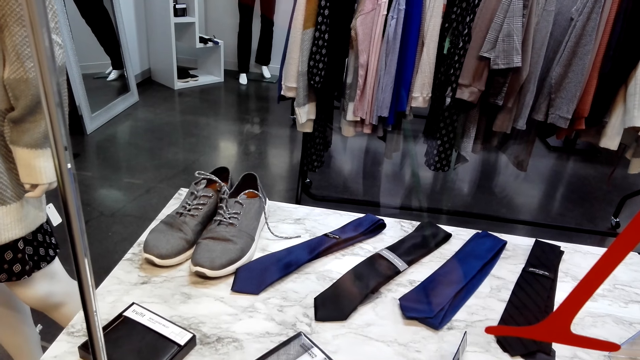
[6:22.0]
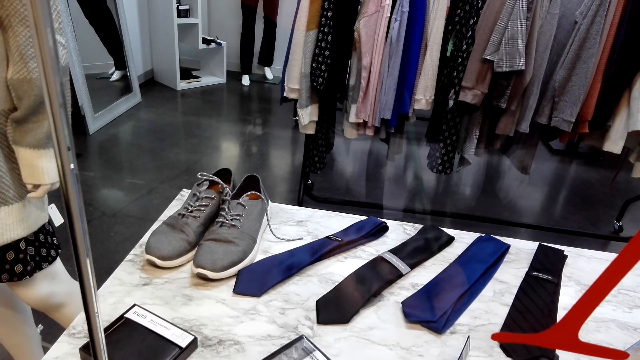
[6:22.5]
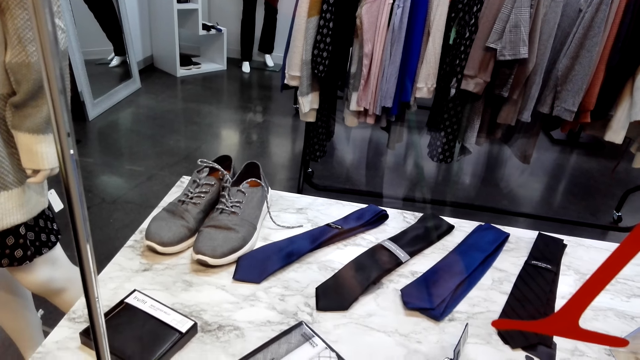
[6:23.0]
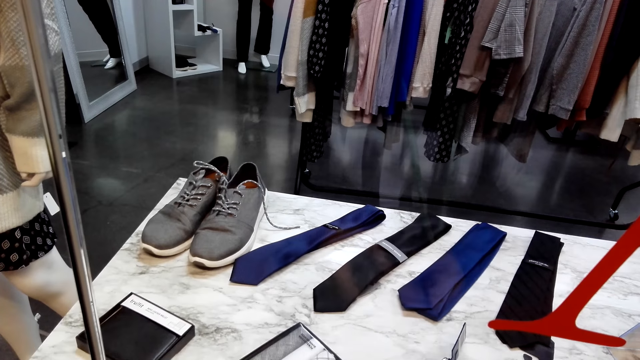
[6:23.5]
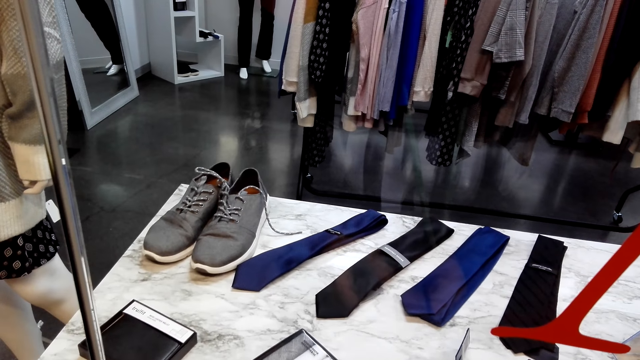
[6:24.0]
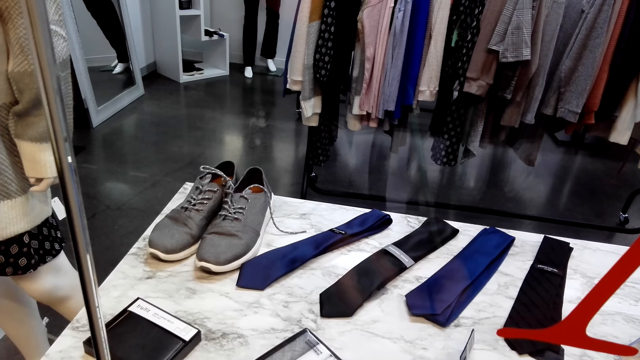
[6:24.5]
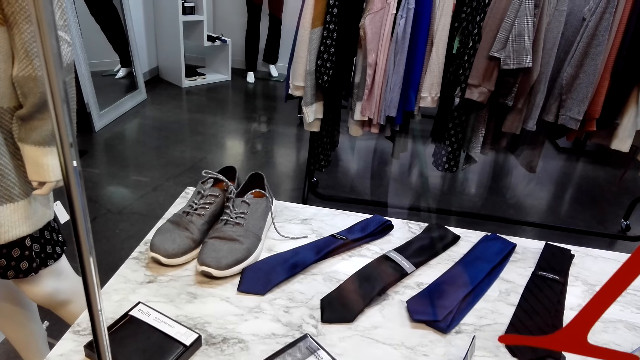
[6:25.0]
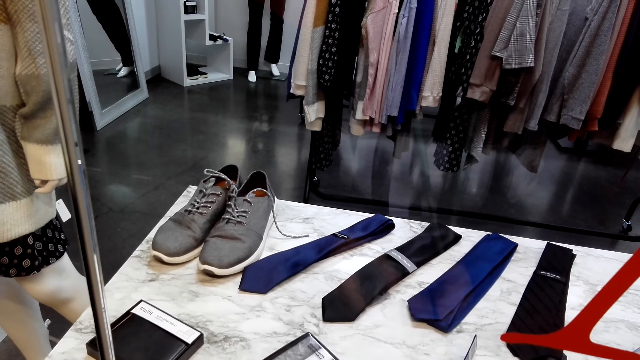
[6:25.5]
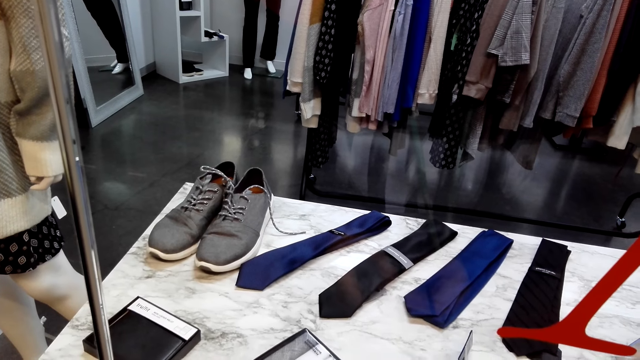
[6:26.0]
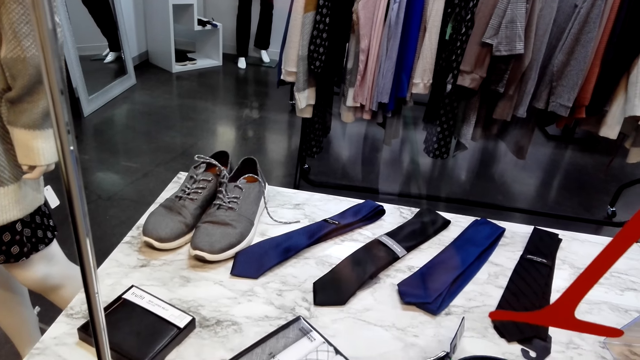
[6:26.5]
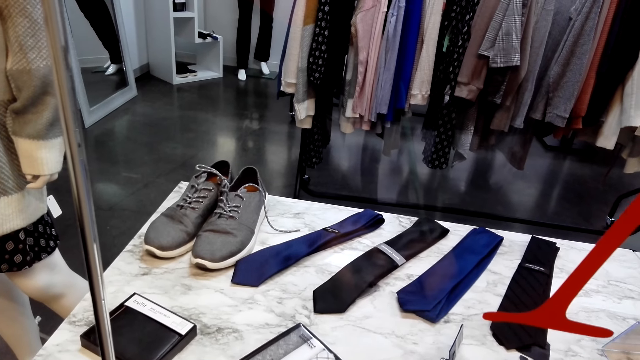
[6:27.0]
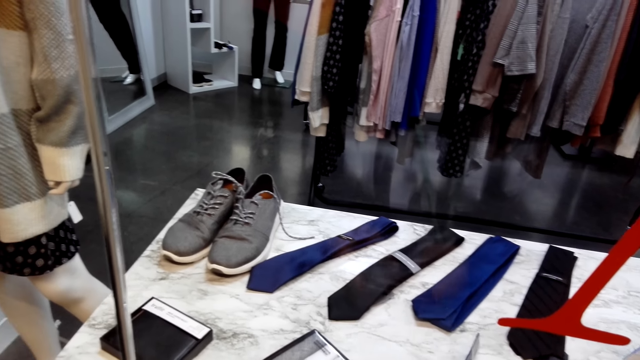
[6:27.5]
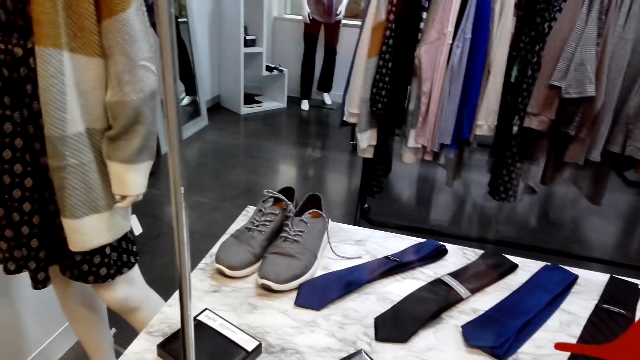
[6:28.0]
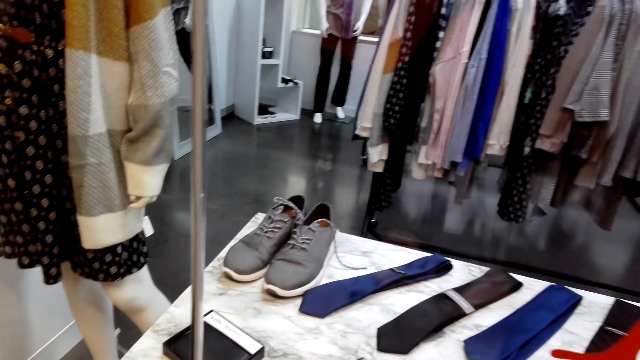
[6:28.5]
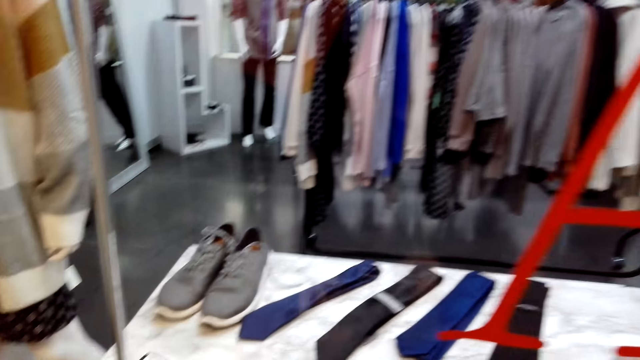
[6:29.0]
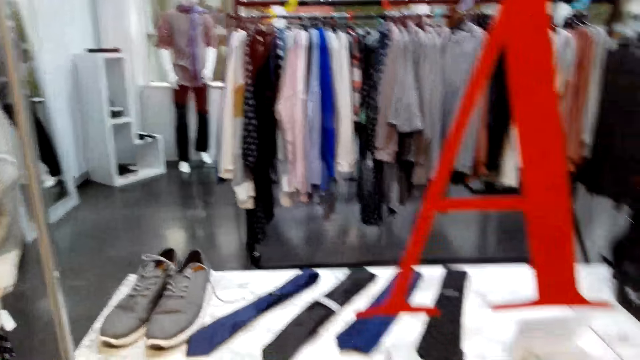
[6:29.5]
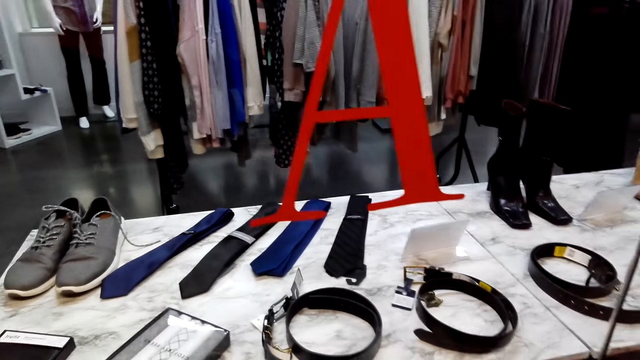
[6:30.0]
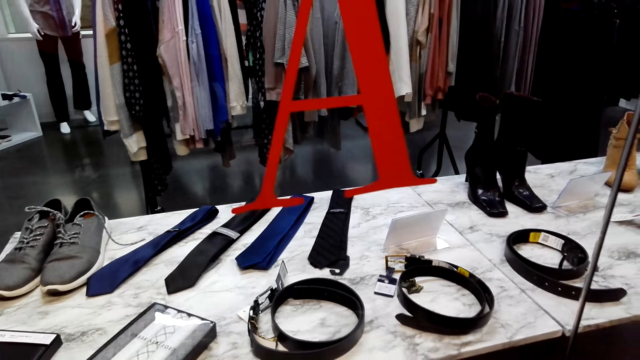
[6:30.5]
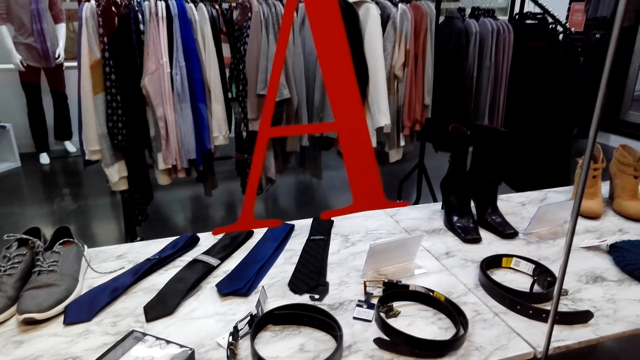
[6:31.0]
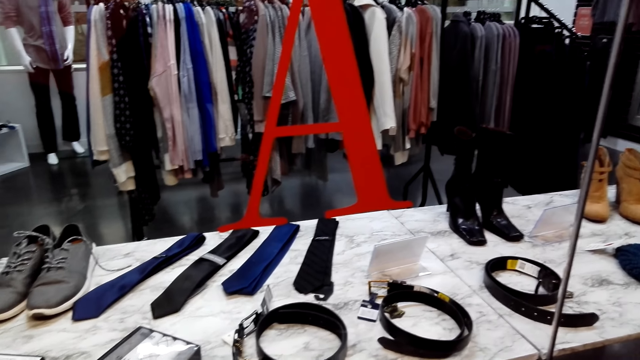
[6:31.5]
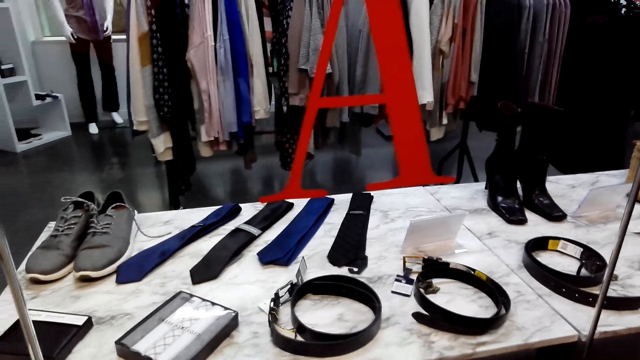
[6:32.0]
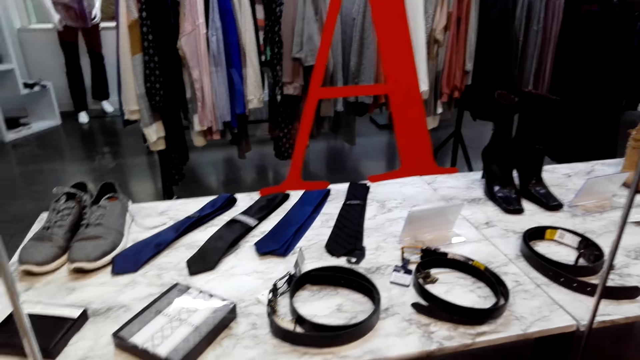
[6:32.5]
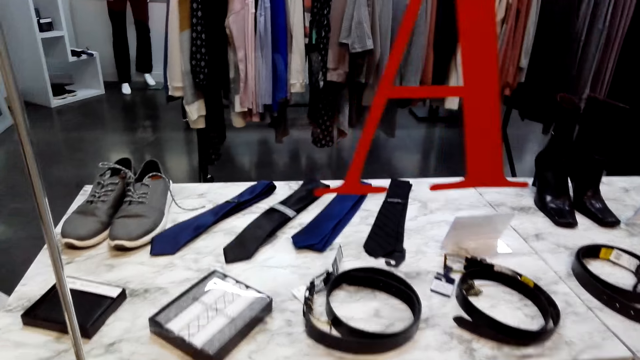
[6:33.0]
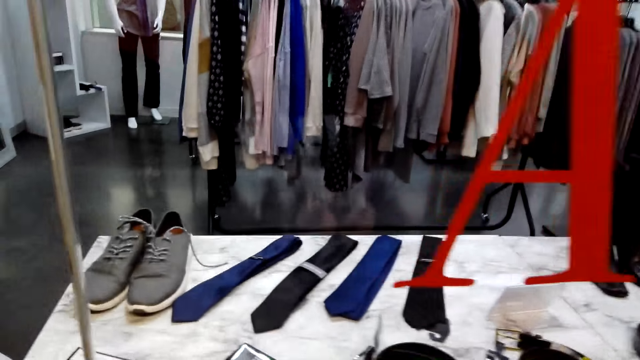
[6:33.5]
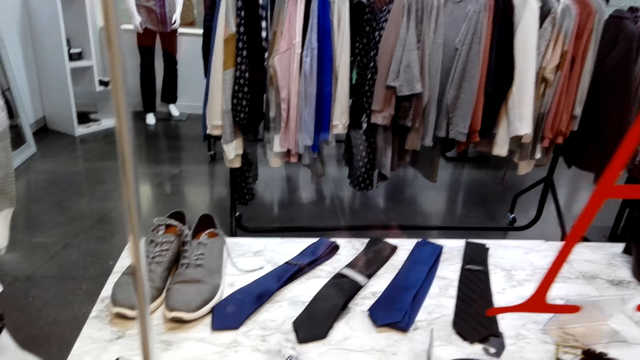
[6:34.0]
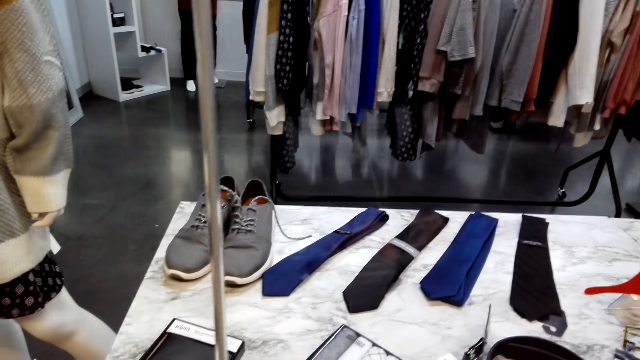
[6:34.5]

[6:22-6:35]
The camera wearer looks around.

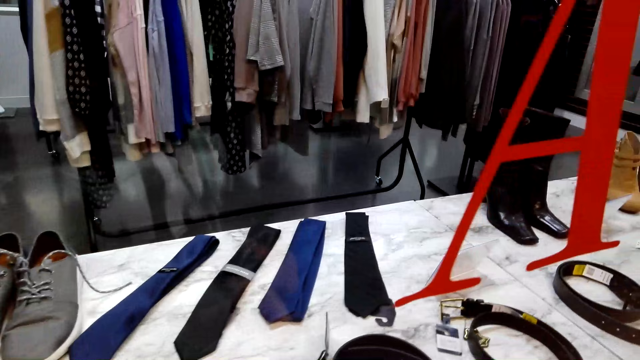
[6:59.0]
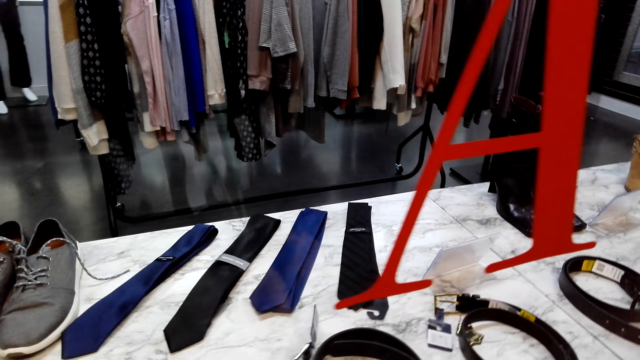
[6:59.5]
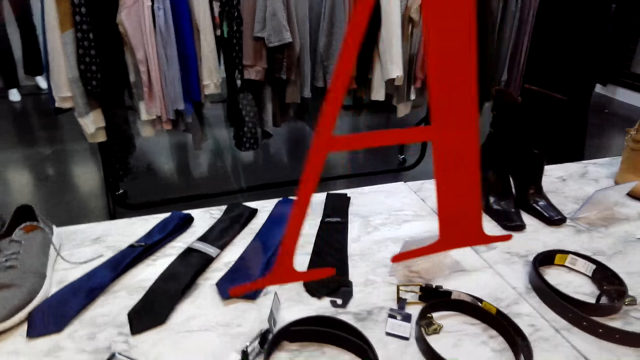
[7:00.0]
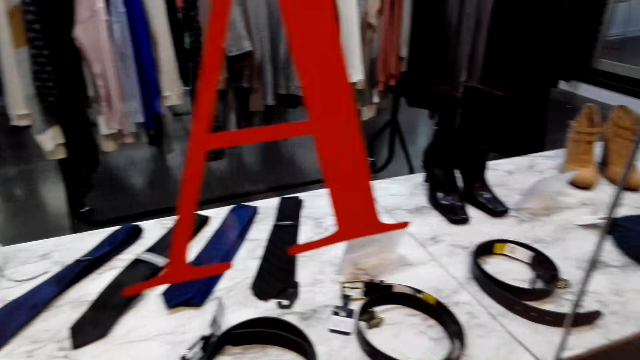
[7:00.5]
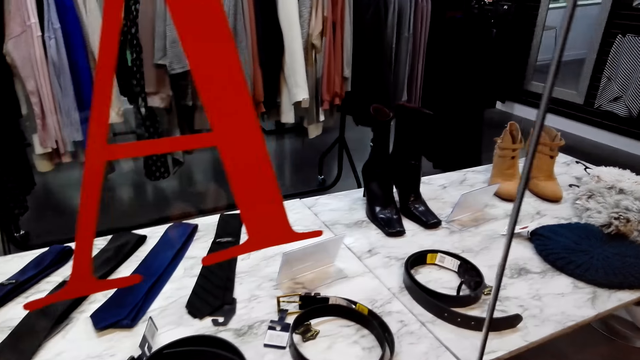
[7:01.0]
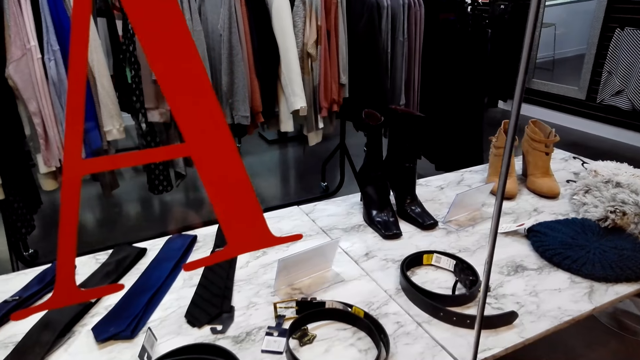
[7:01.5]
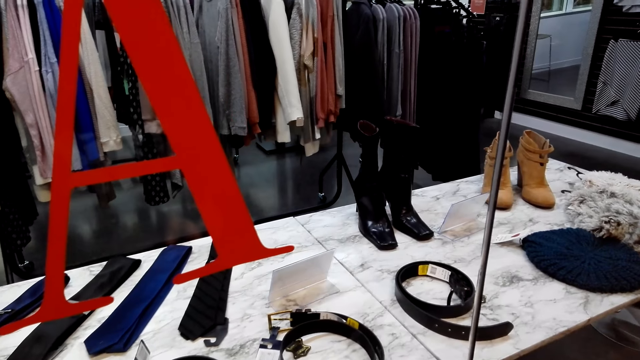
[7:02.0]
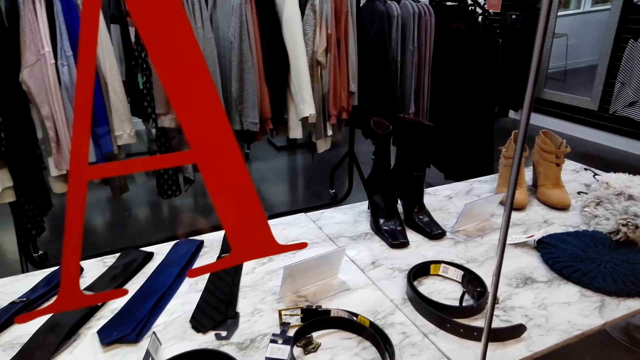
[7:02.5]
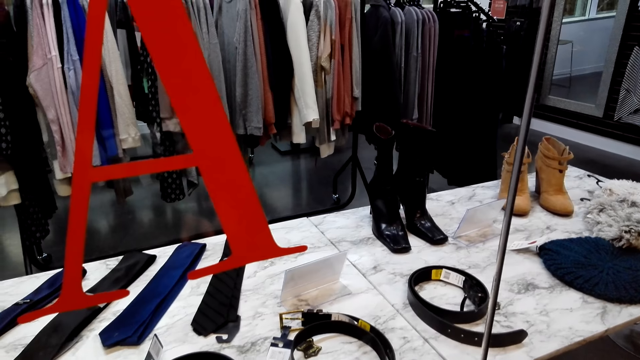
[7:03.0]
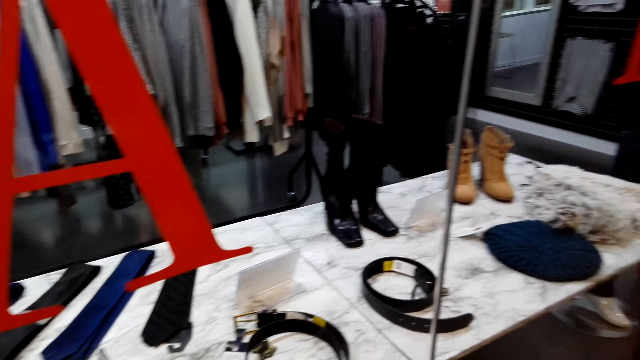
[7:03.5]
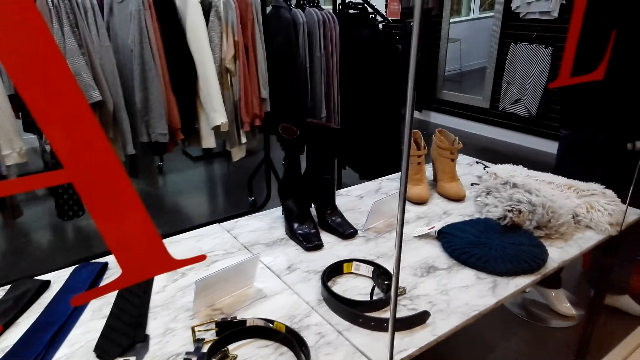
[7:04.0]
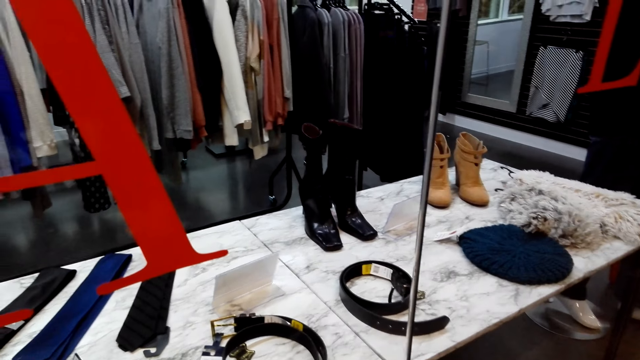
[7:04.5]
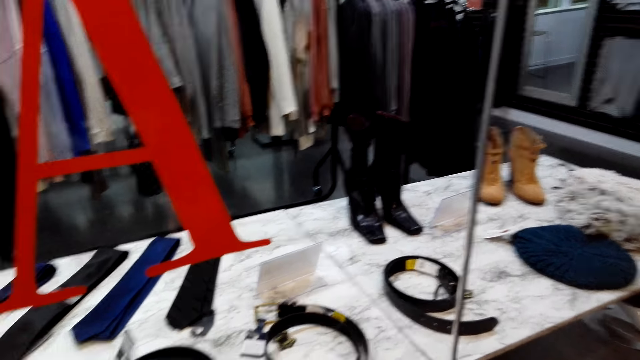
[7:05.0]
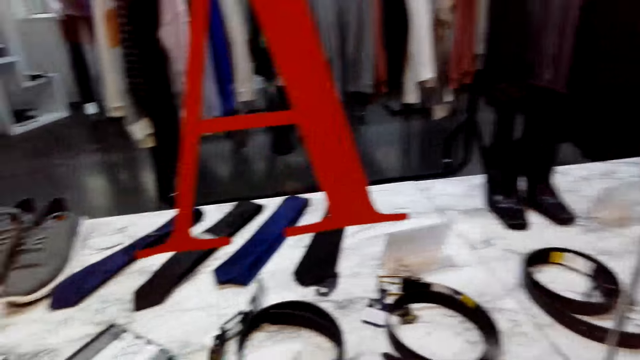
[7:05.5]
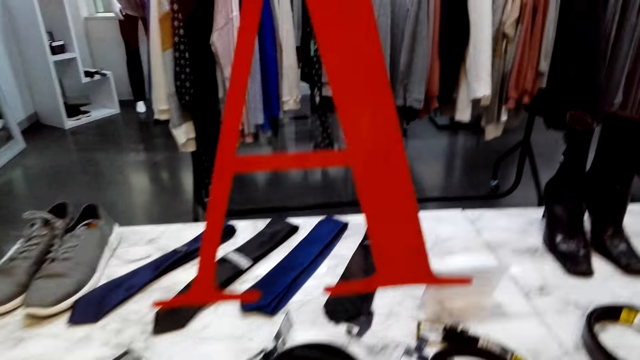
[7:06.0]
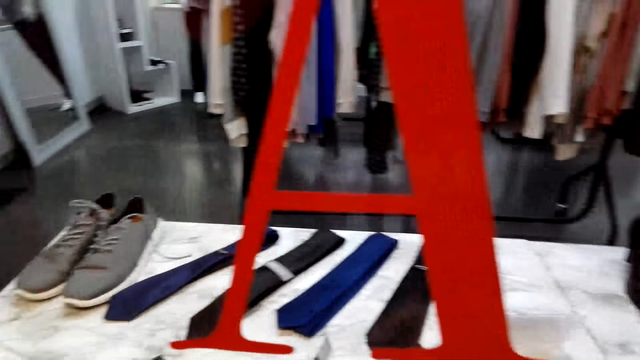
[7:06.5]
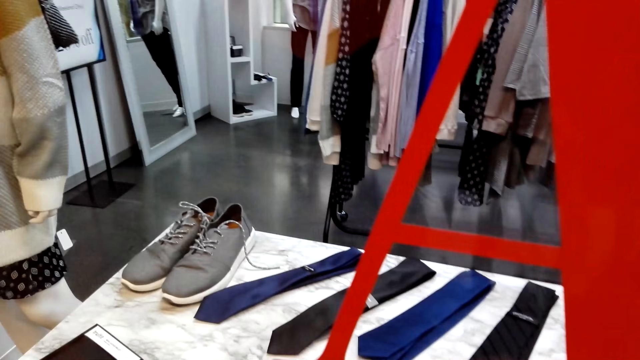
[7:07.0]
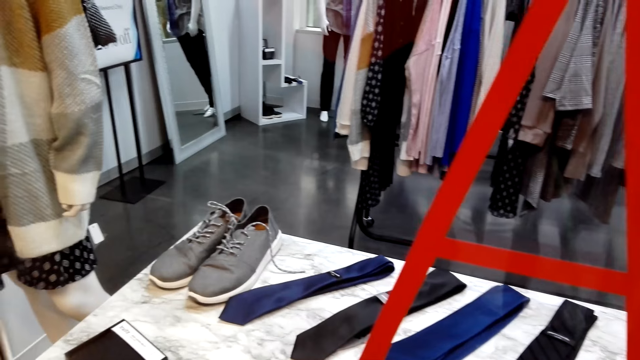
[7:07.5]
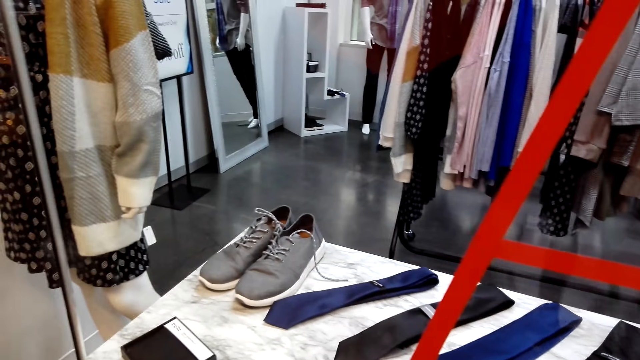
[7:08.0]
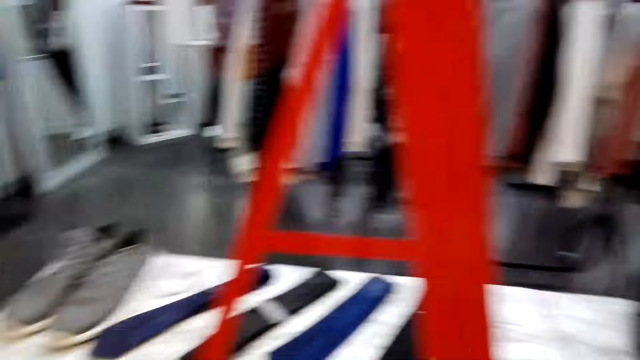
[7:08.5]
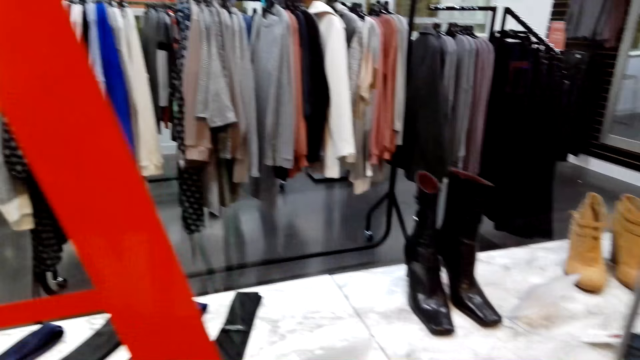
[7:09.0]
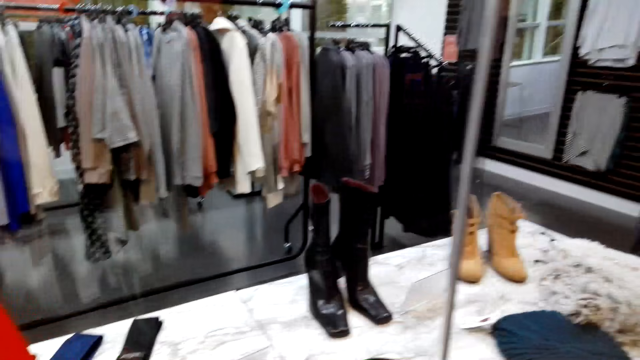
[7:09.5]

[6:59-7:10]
The camera wearer moves around. They stare at the shoes on top of the table.
